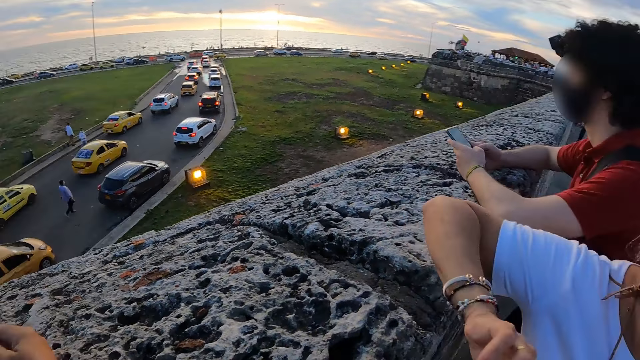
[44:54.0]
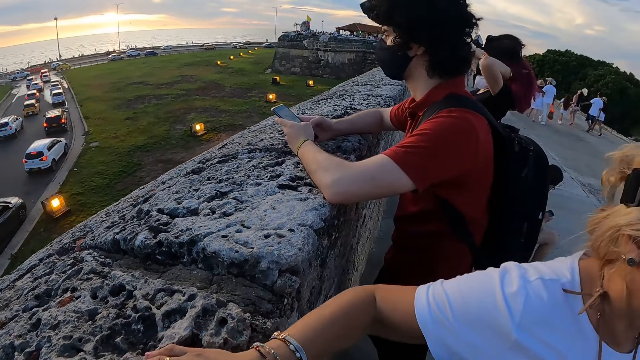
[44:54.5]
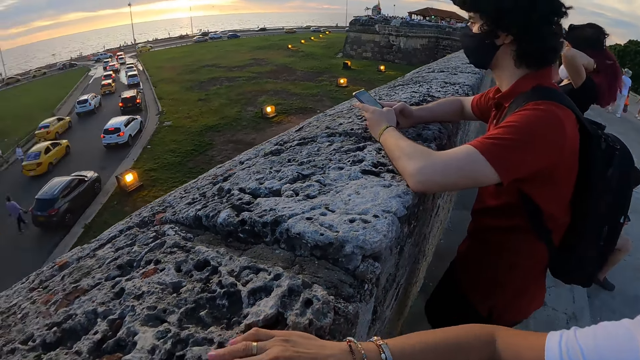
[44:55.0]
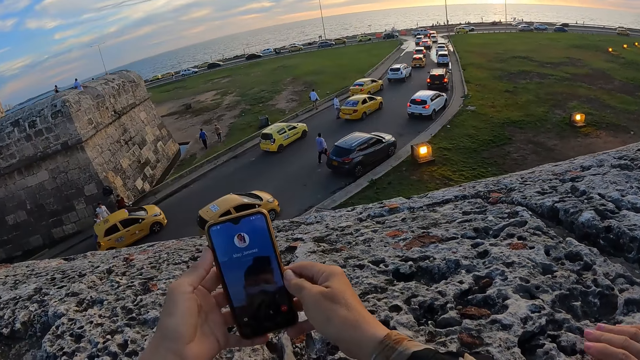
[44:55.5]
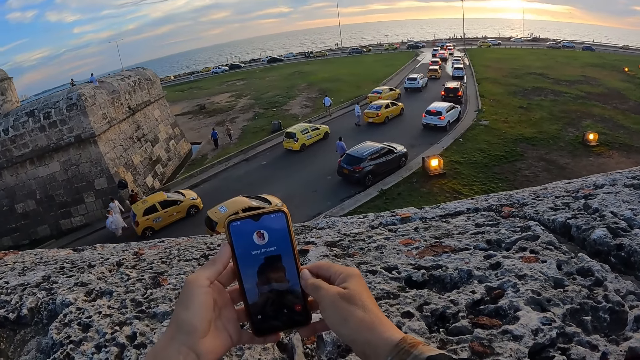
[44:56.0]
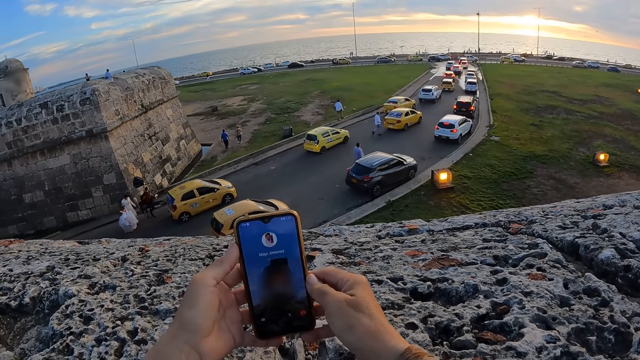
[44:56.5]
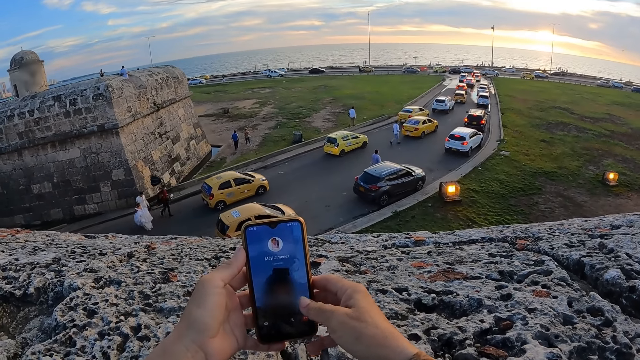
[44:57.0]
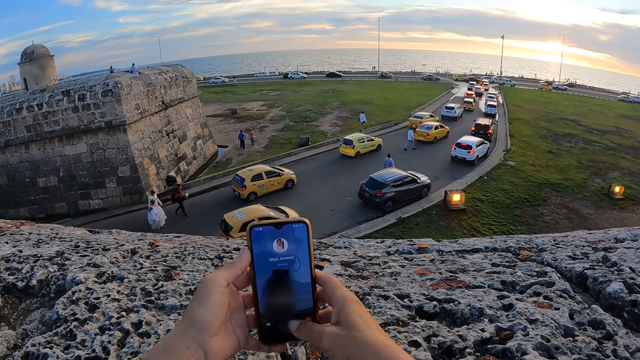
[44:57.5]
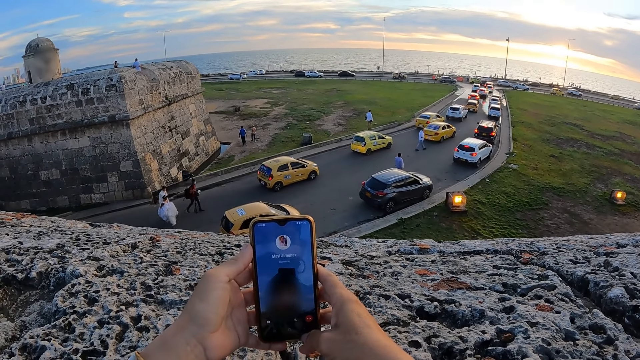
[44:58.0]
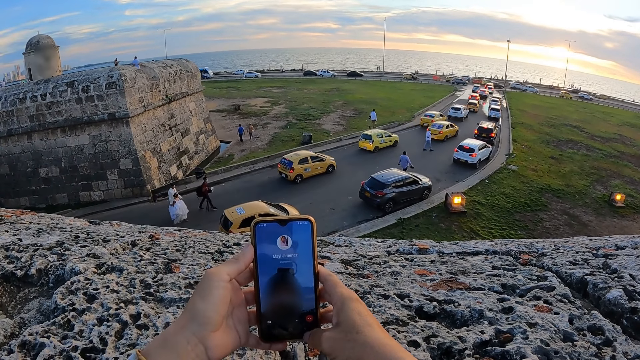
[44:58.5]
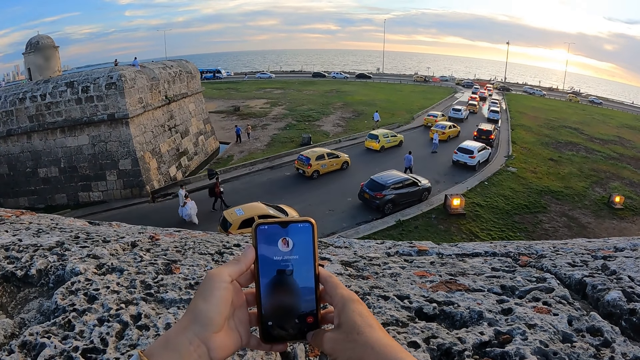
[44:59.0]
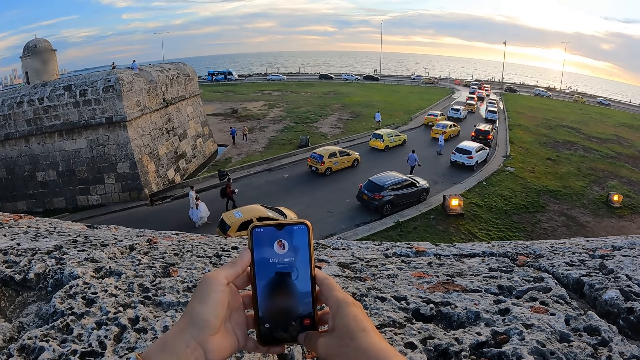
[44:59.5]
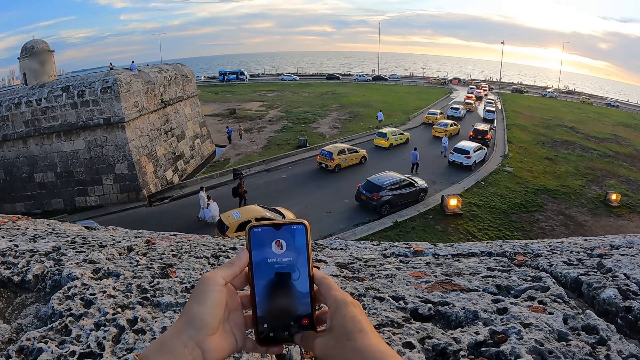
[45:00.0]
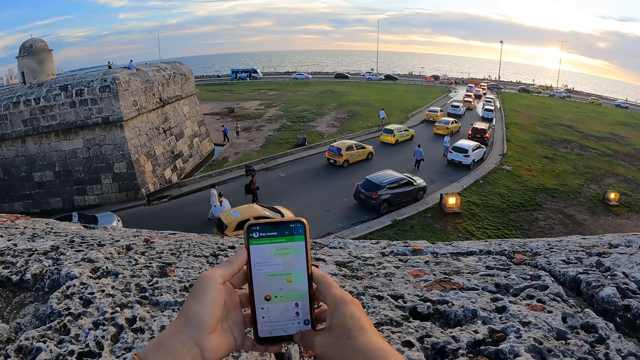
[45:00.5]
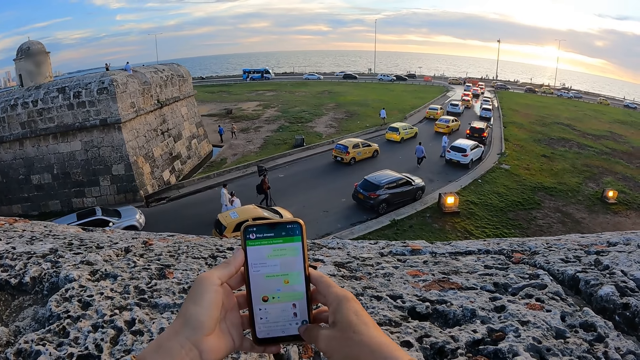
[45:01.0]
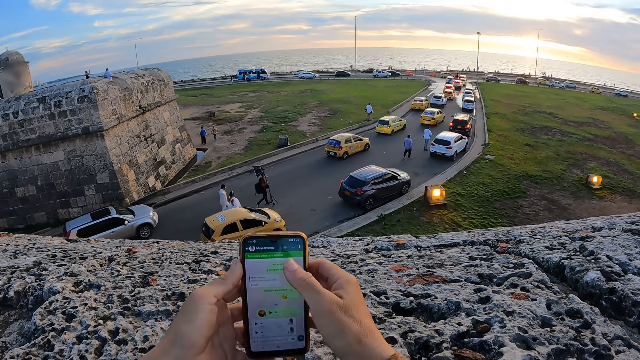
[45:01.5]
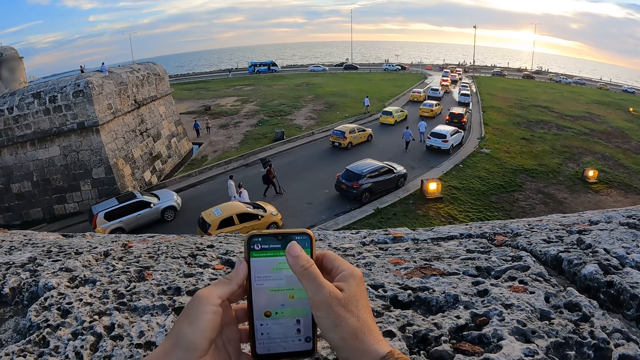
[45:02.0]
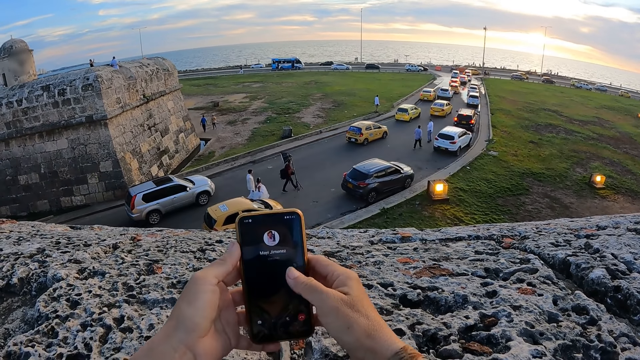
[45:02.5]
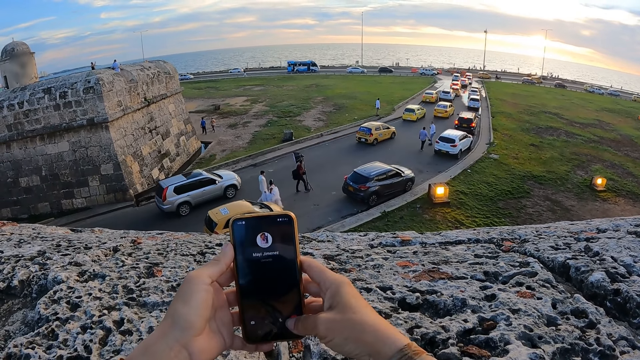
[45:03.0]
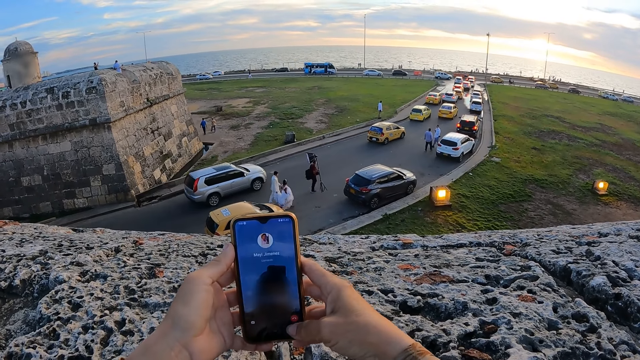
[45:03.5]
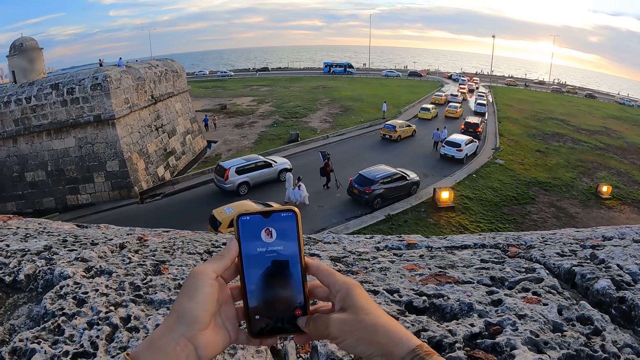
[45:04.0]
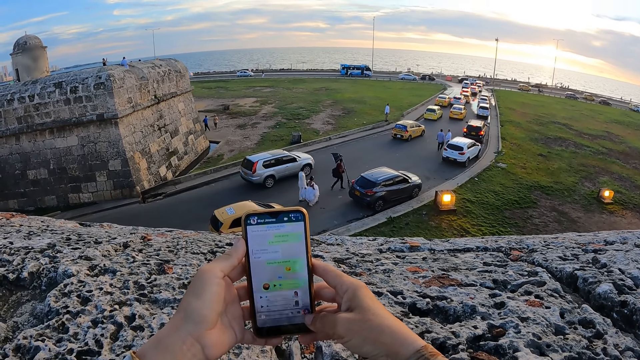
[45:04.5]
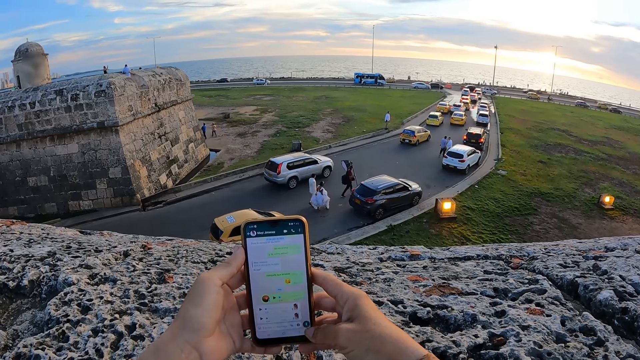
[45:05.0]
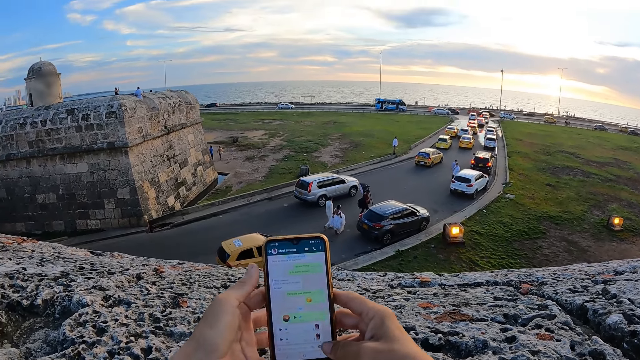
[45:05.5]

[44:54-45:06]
The camera wearer disconnects a call. They tap on a phone. They disconnect a call.

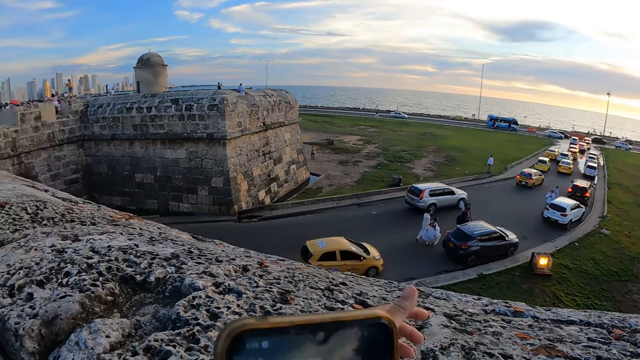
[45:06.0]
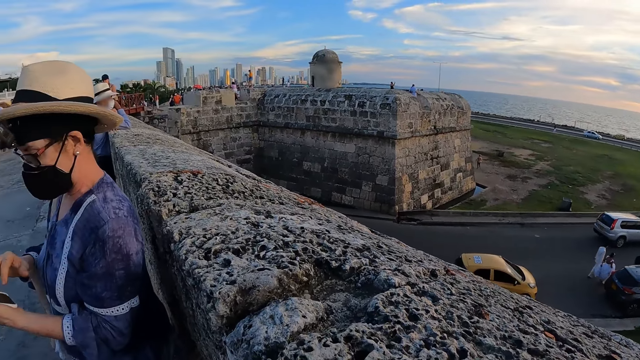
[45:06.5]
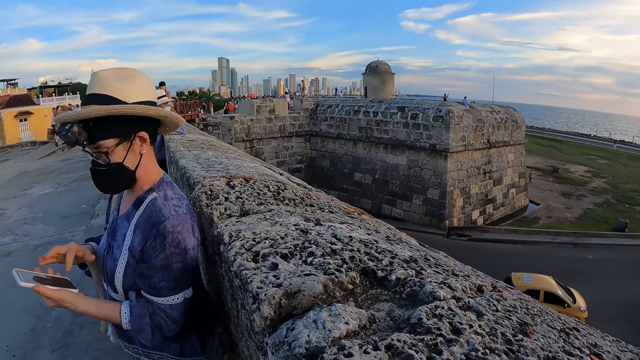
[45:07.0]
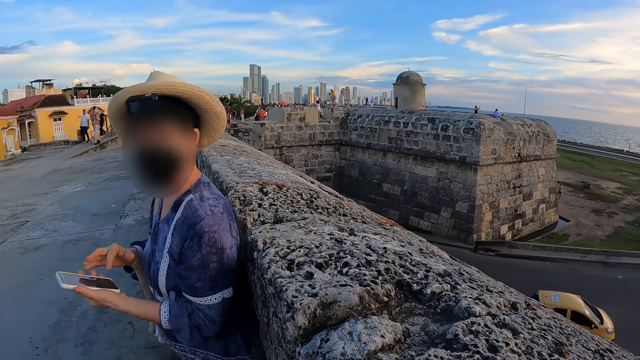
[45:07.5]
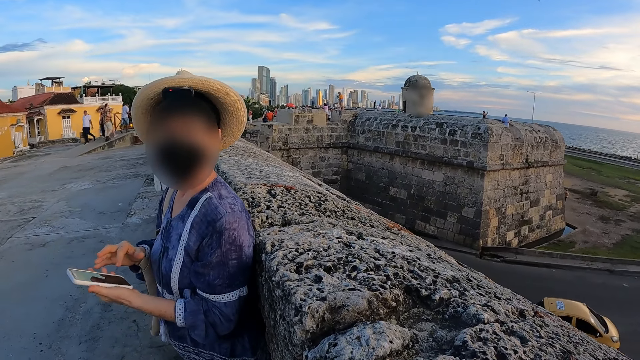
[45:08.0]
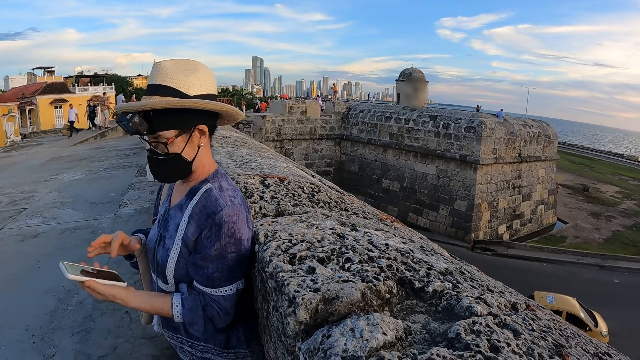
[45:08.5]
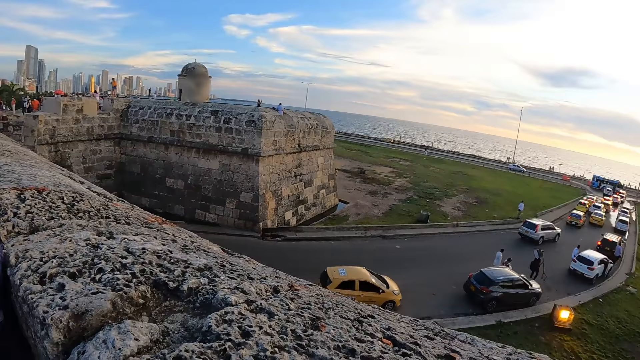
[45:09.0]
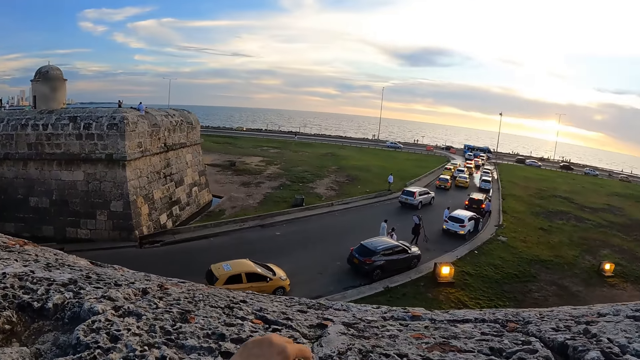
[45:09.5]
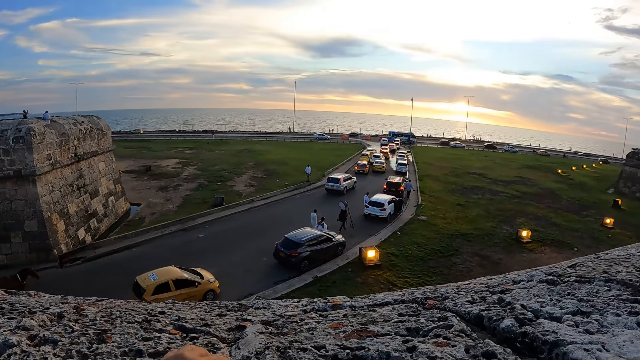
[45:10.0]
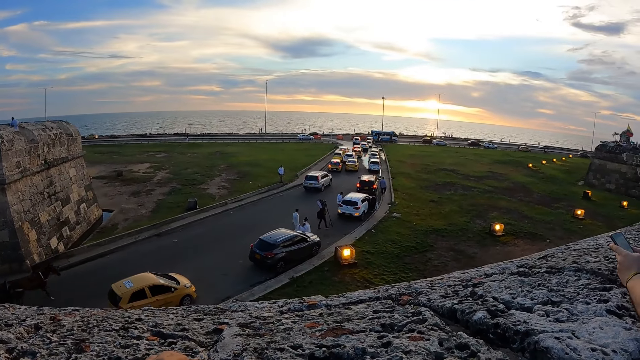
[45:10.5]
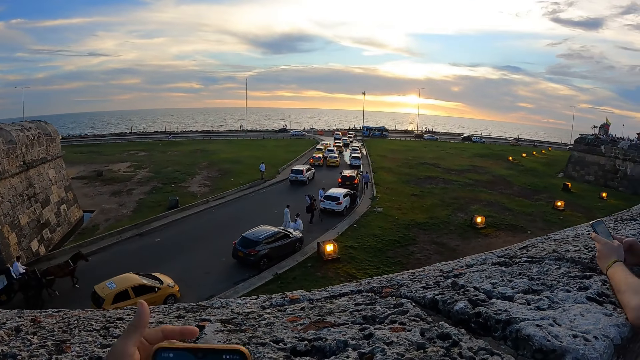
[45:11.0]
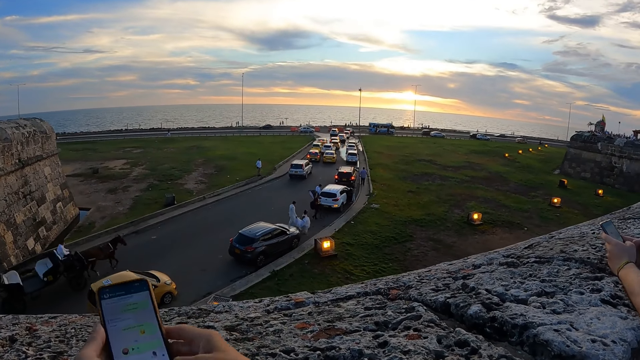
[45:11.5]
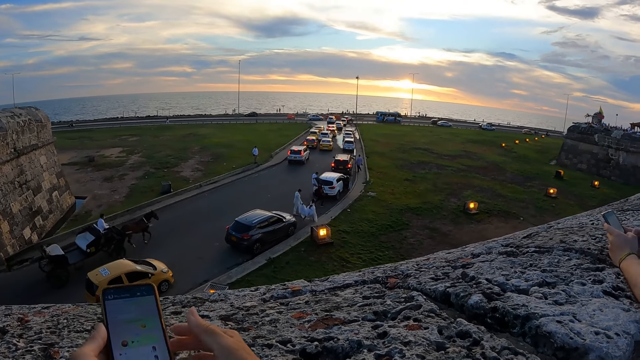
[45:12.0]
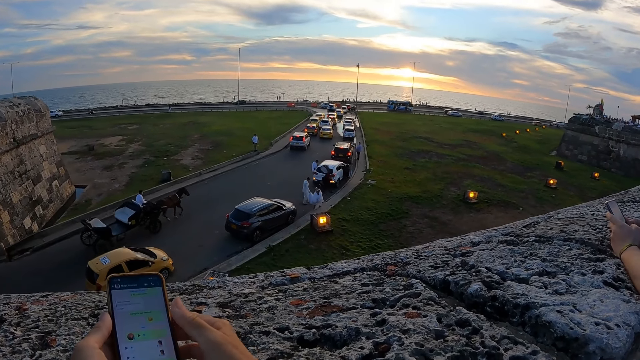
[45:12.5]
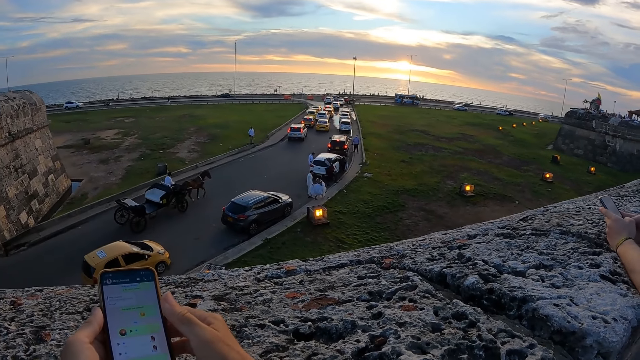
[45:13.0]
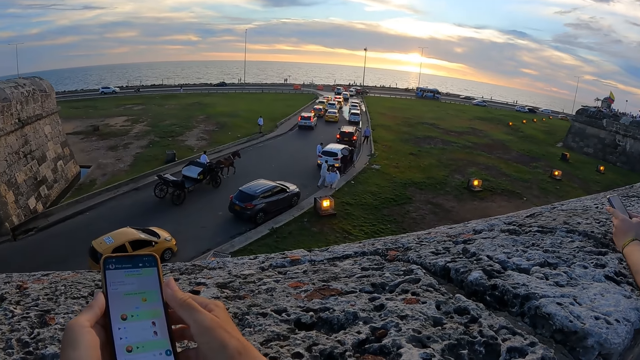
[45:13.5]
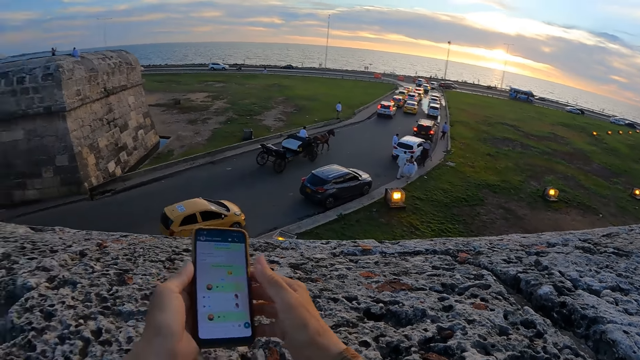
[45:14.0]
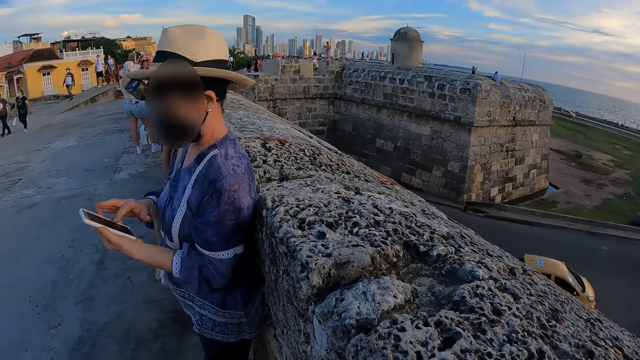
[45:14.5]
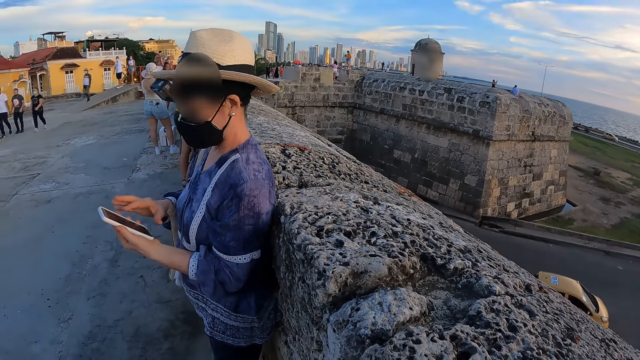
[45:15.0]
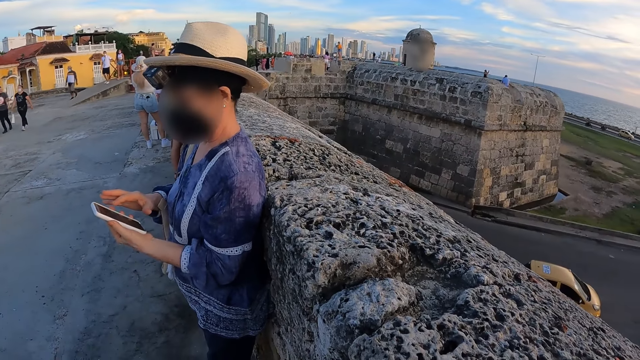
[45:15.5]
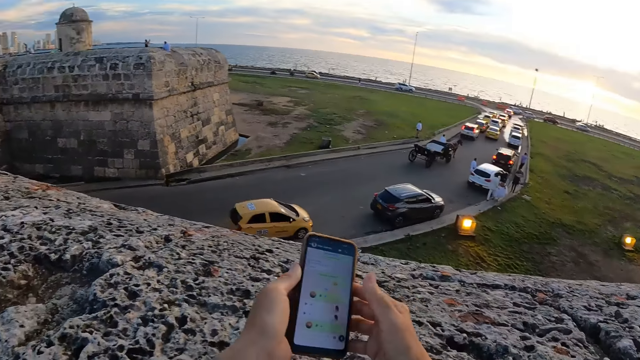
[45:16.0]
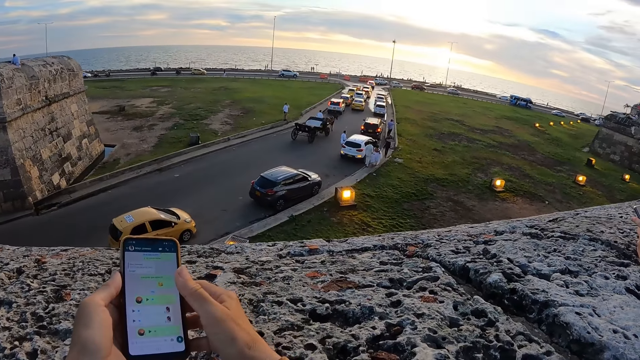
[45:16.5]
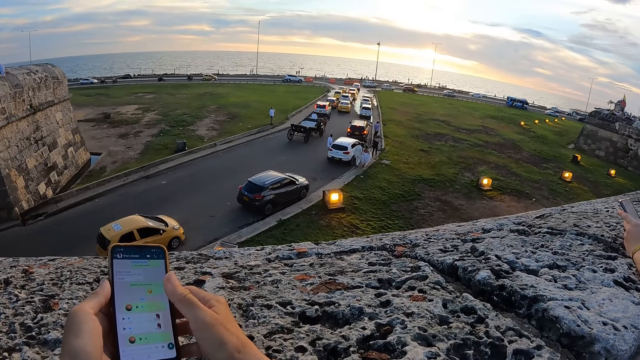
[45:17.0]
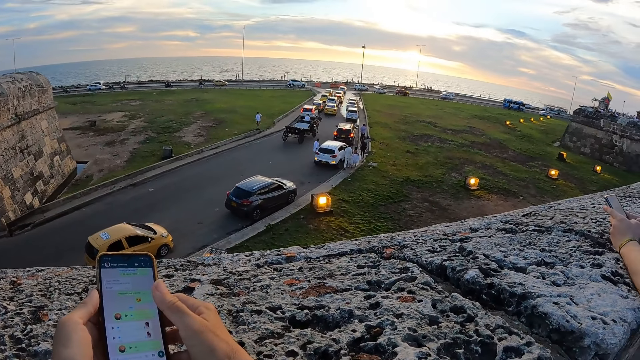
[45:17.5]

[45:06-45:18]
The camera wearer puts the phone to his mouth with his right hand. The woman presses a phone in her left hand with her right hand. The camera wearer interacts with the woman. The woman converses with the camera wearer. The camera wearer looks around. He holds the phone with both hands. The man presses the phone in his hands. The woman presses the phone in her left hand with her right hand.
